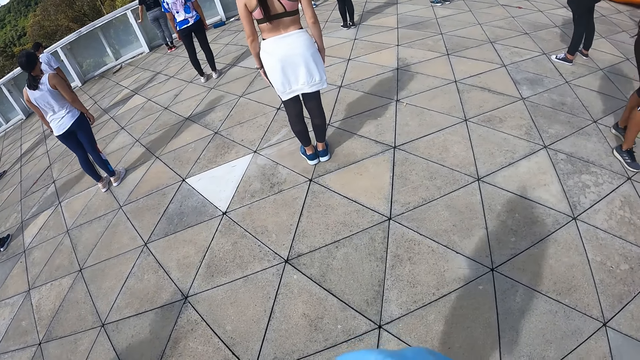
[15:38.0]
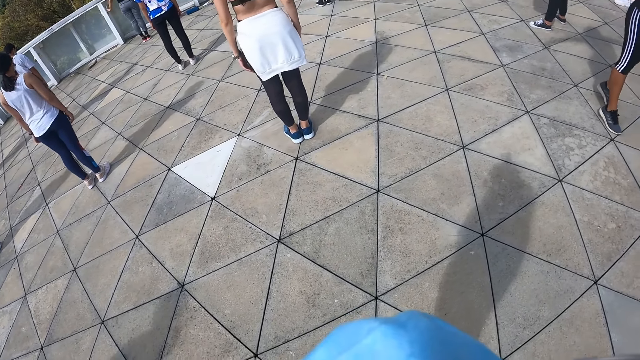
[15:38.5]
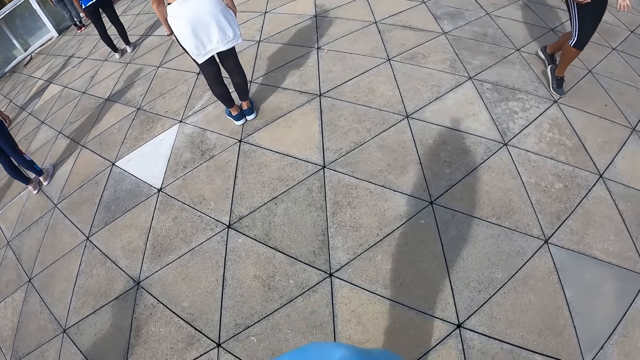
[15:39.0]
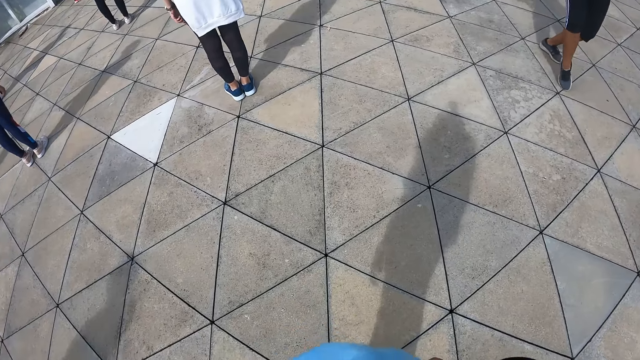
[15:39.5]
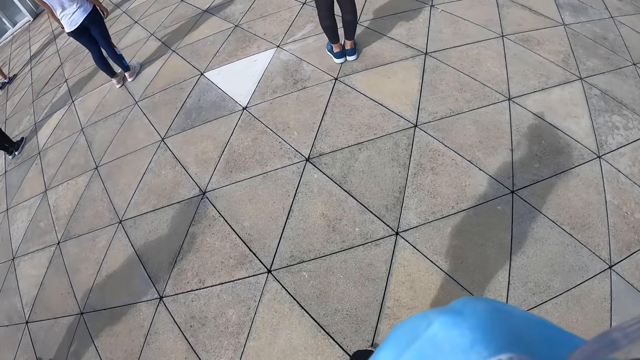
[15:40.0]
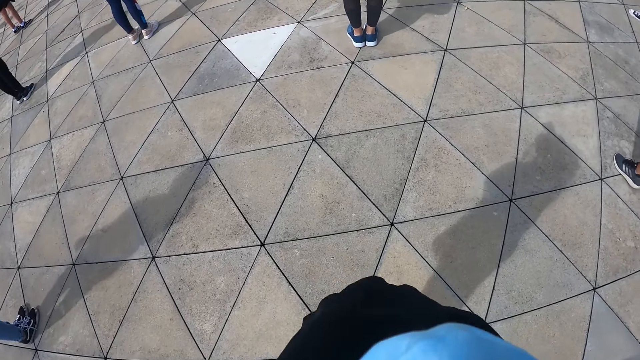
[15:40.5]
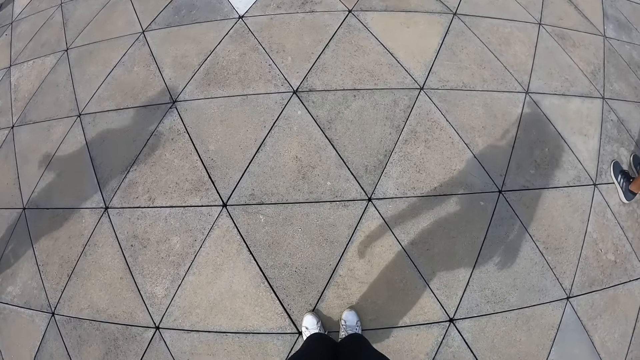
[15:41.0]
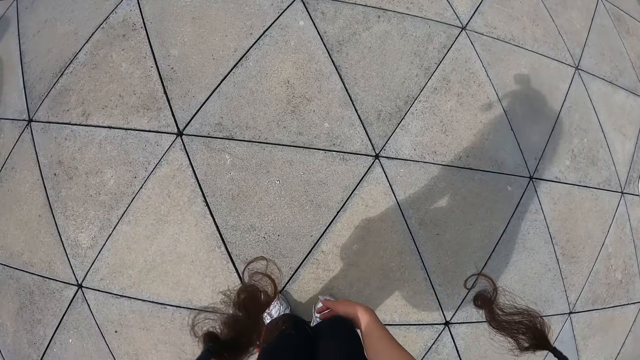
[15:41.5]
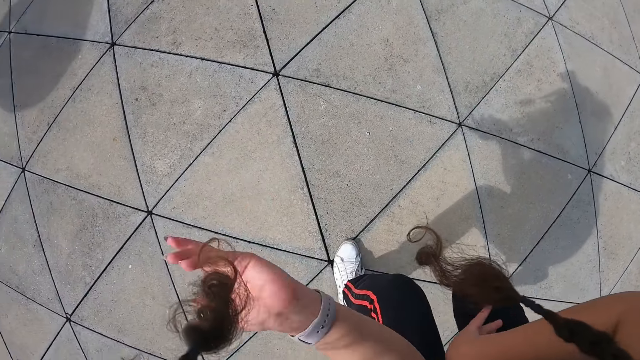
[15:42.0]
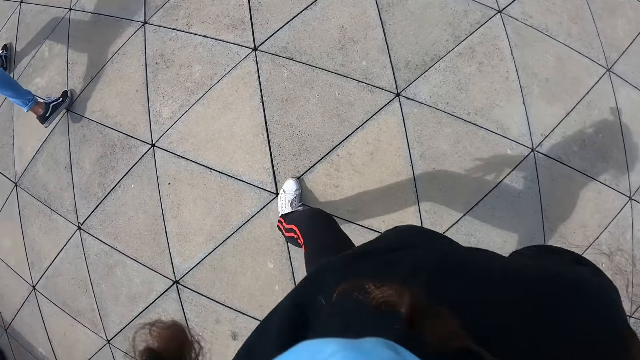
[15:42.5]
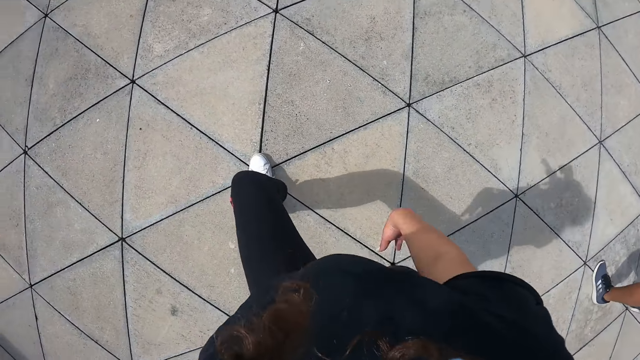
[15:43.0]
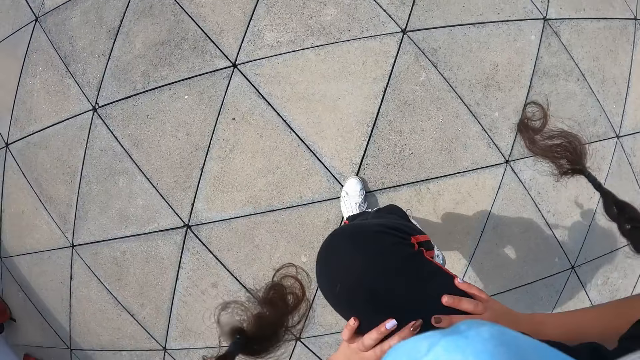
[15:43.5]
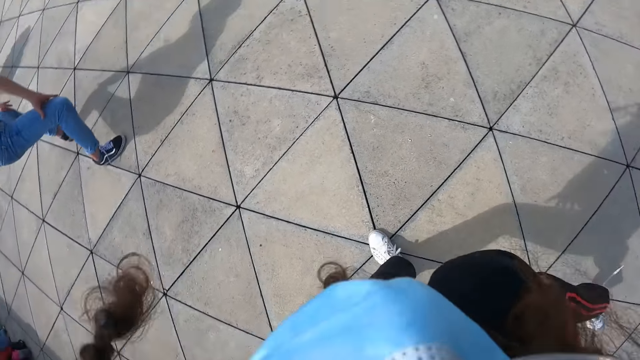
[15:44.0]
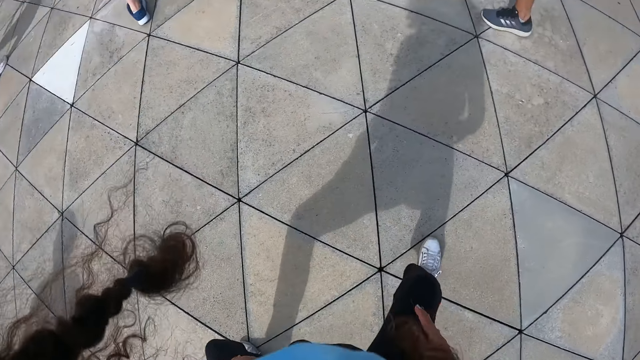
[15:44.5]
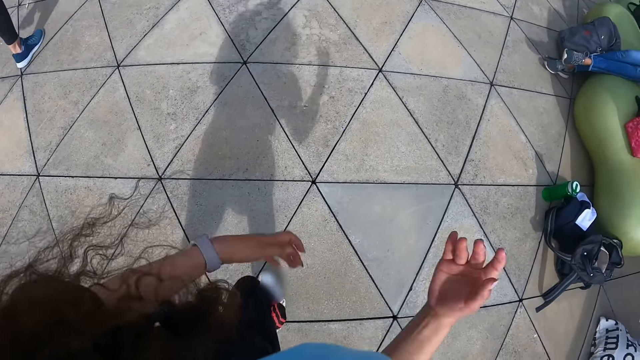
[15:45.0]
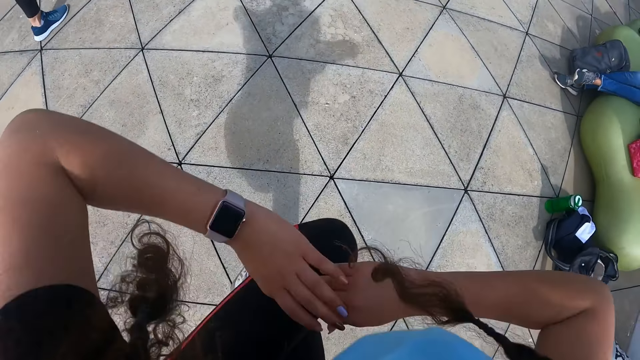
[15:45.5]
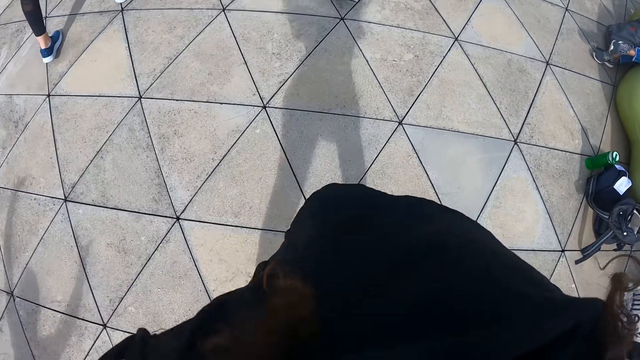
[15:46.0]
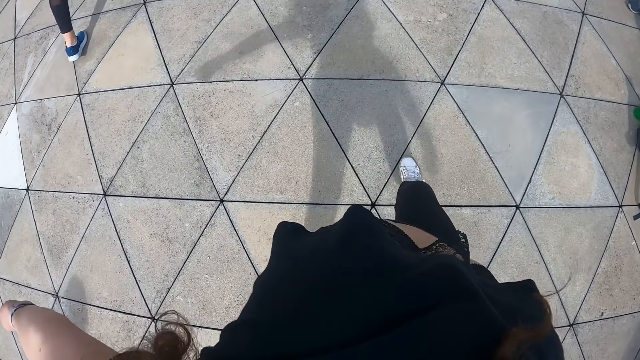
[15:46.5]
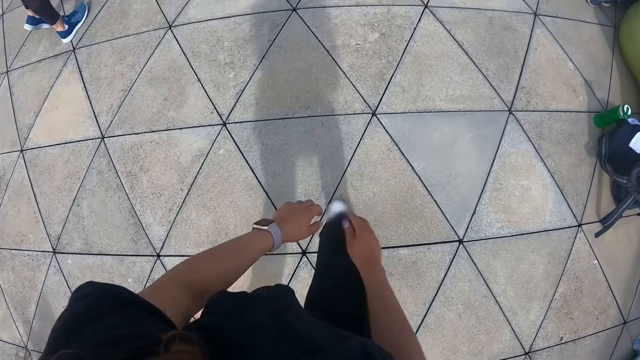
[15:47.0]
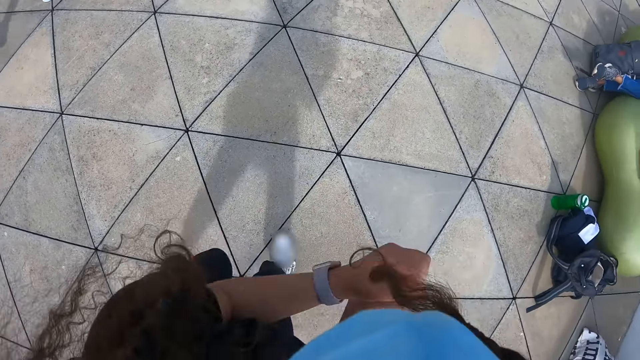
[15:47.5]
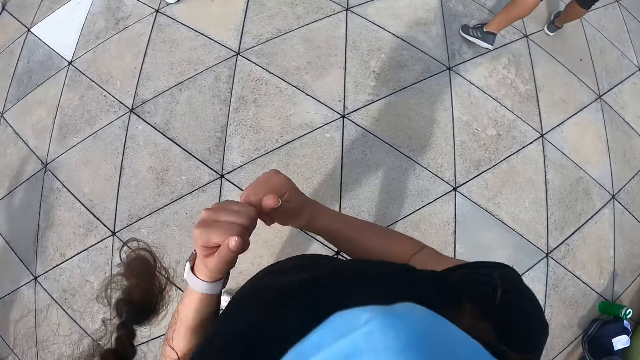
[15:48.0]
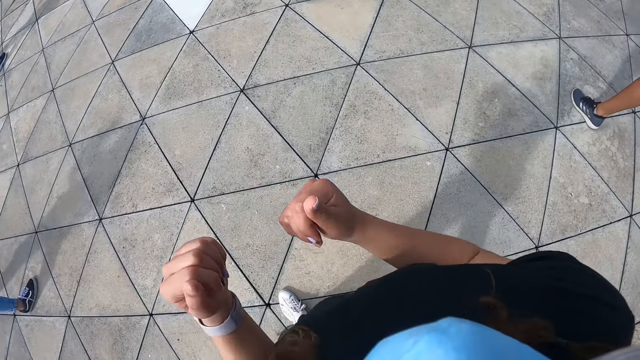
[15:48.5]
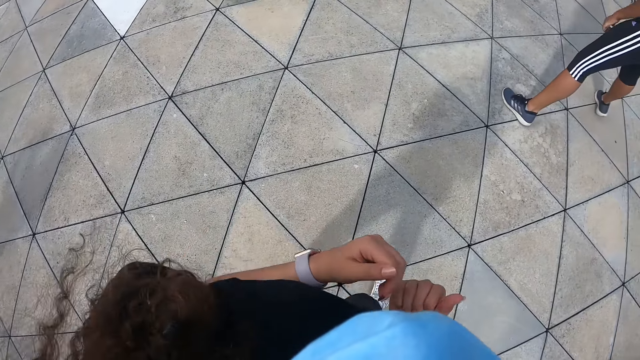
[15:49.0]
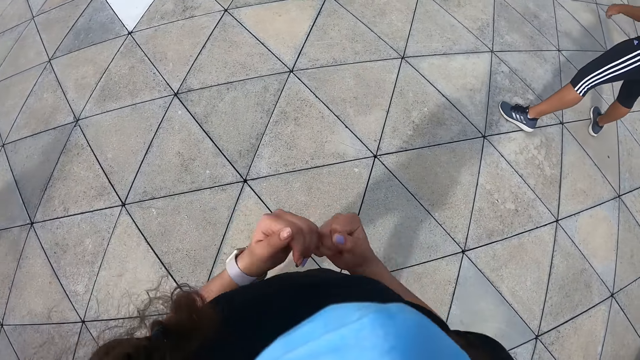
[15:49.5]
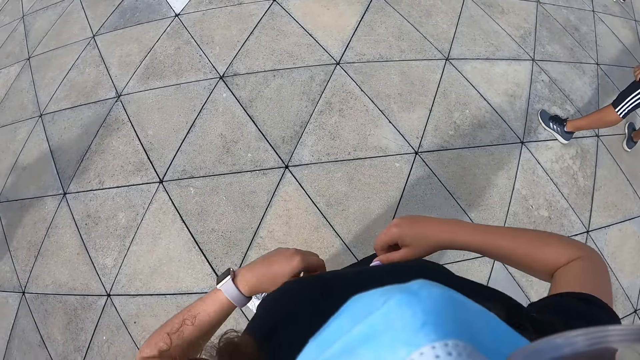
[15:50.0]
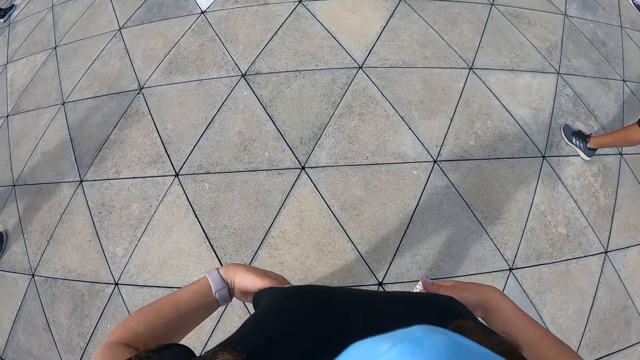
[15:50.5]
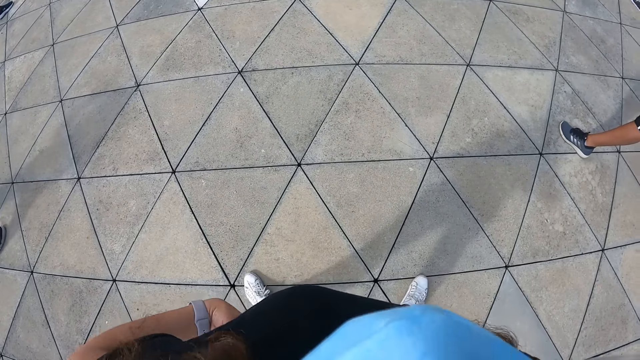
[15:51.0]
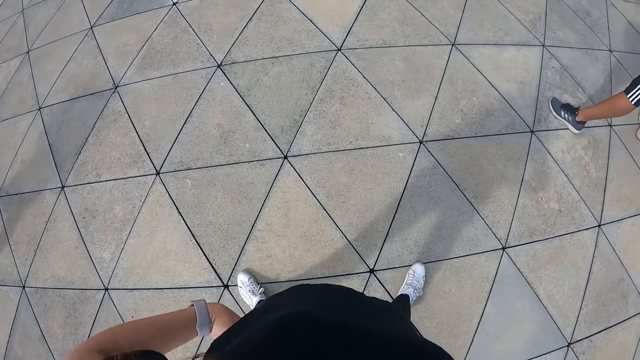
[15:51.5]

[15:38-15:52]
The camera wearer dances. She stretches her whole body.

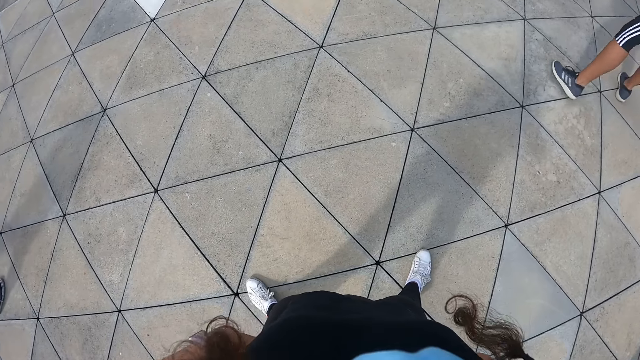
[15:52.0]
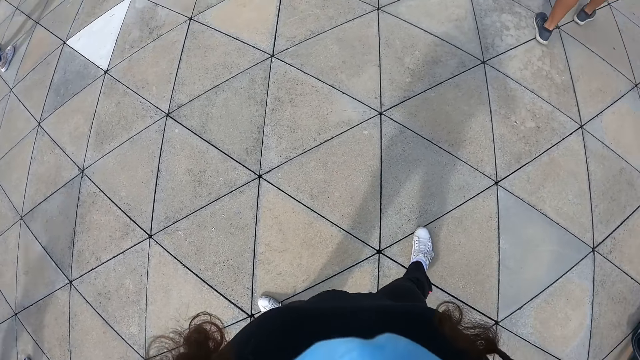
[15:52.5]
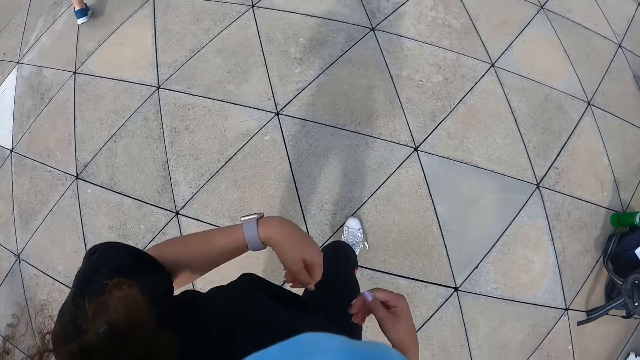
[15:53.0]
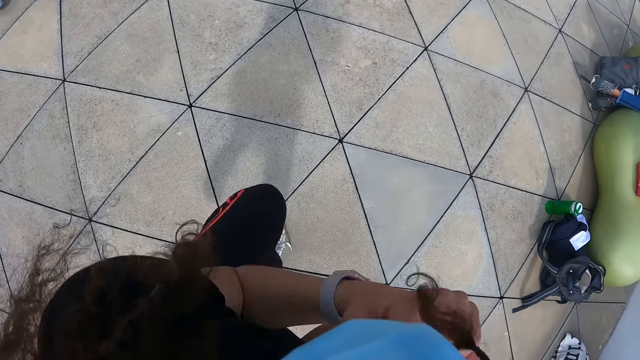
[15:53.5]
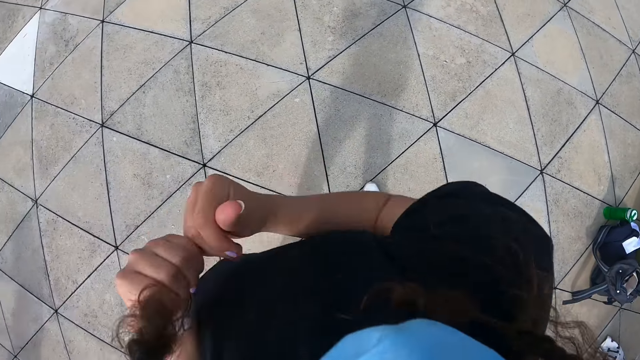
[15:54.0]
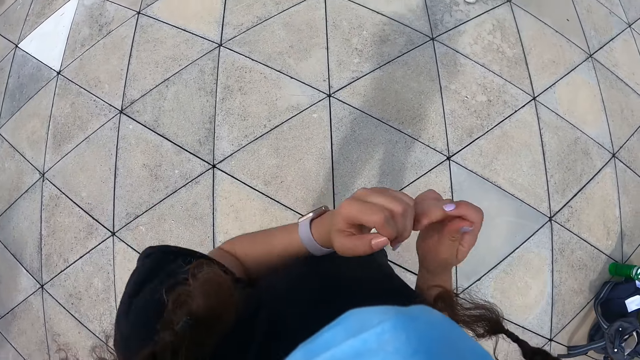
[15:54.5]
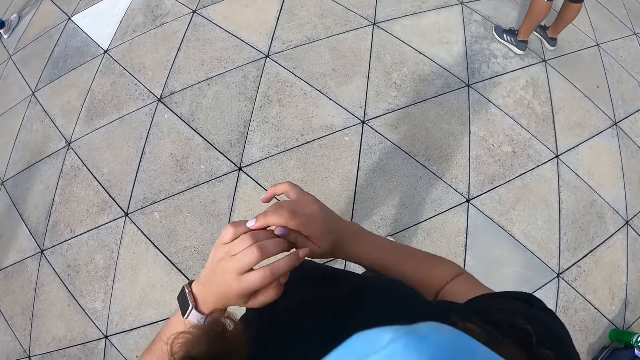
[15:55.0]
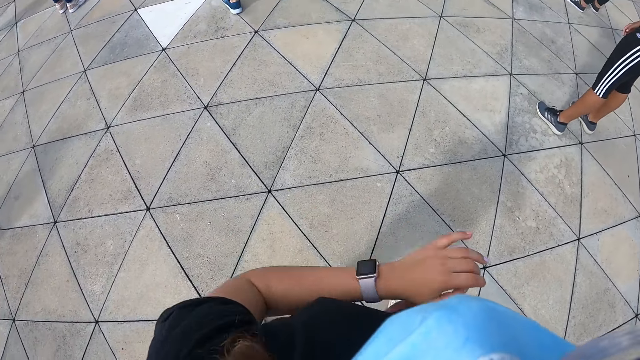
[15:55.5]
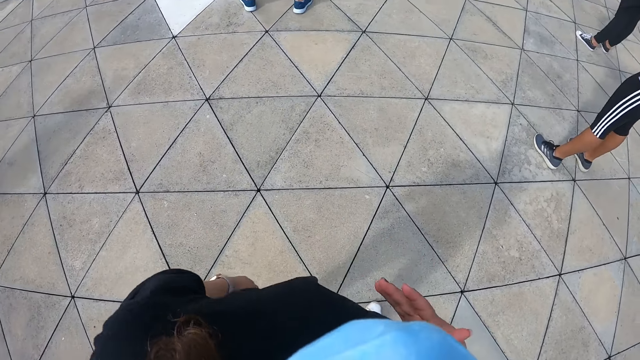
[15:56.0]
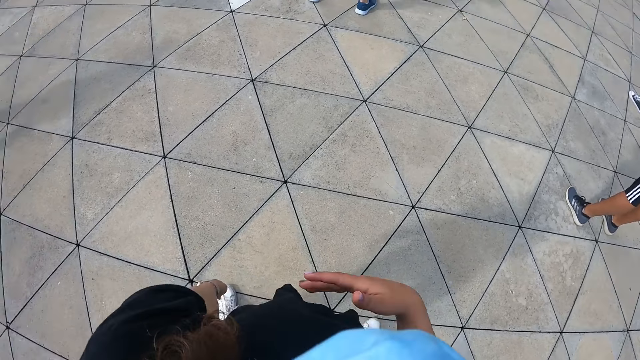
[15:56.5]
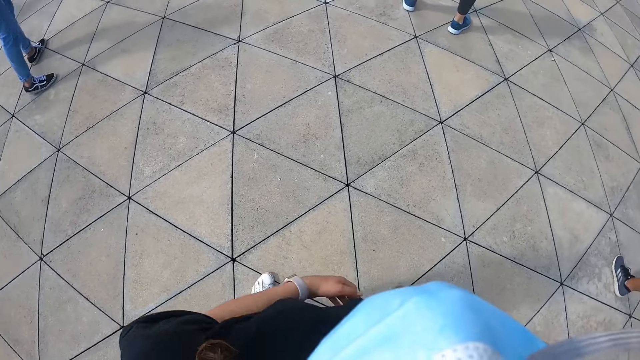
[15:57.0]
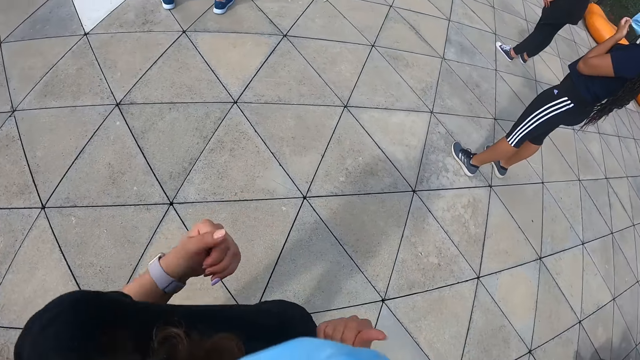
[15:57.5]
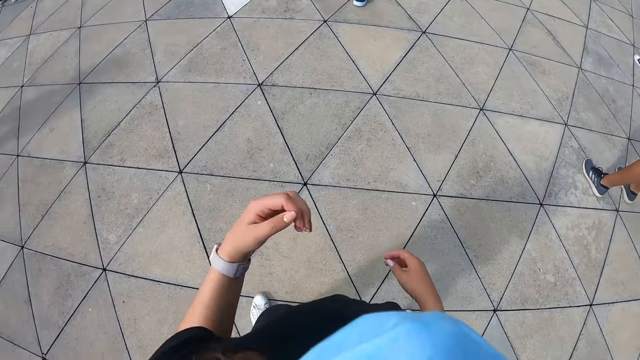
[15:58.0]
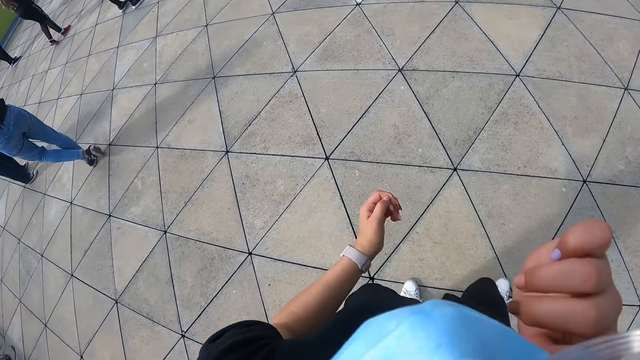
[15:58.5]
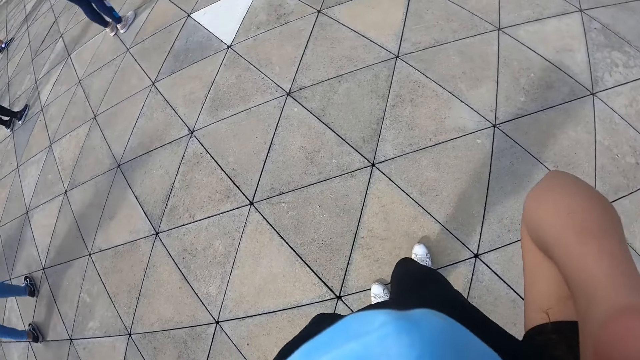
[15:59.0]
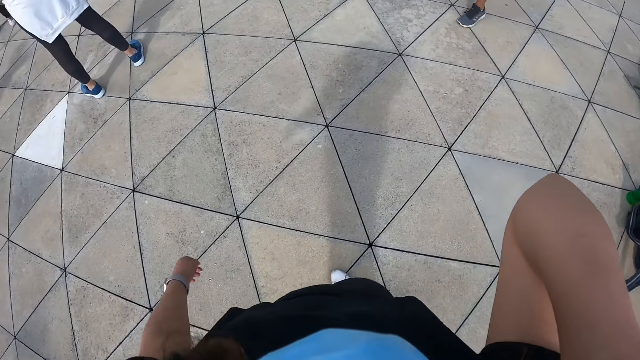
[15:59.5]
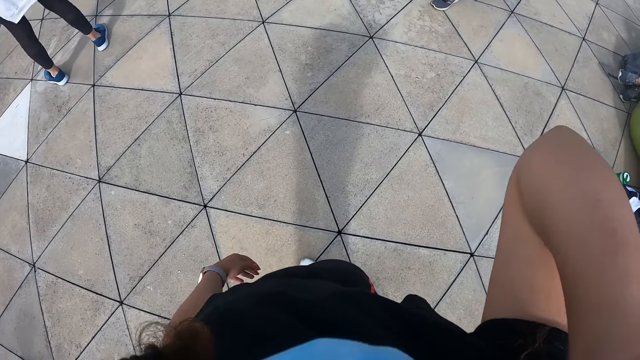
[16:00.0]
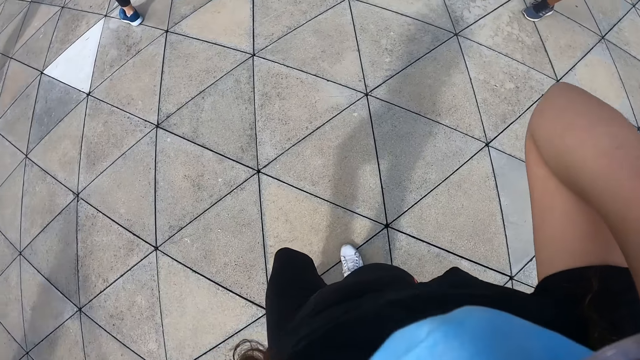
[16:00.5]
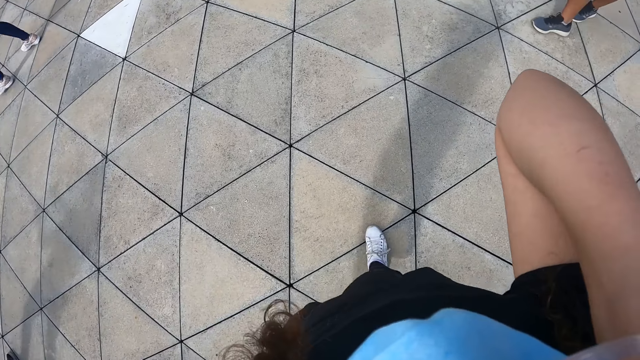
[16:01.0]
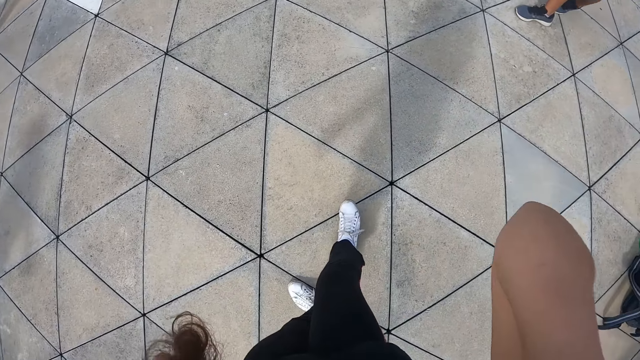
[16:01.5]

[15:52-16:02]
The camera wearer touches her head with her right hand. She lifts her hand.
